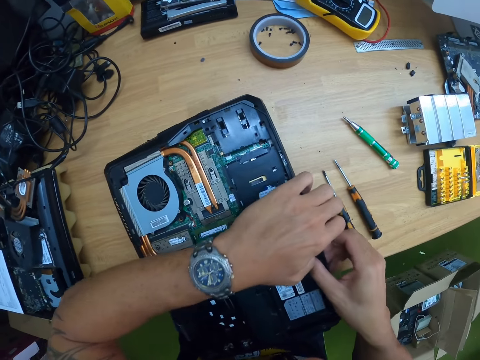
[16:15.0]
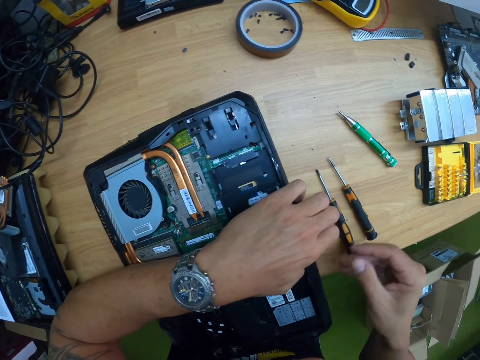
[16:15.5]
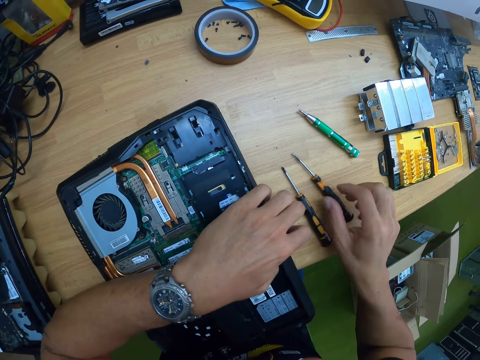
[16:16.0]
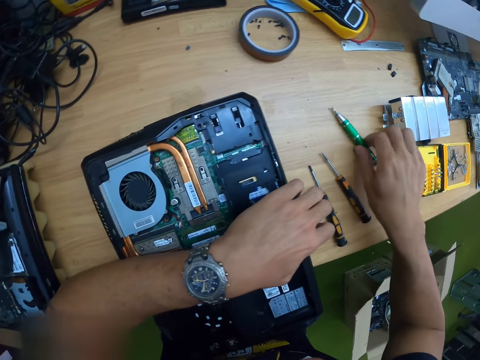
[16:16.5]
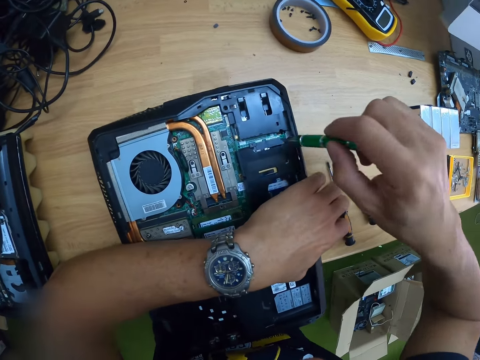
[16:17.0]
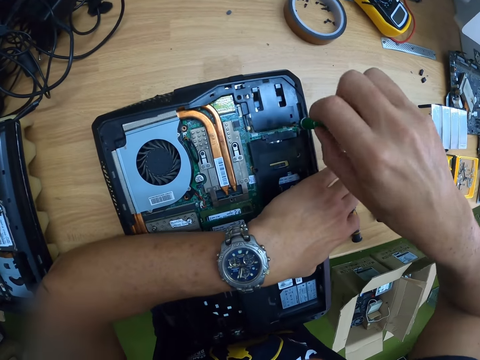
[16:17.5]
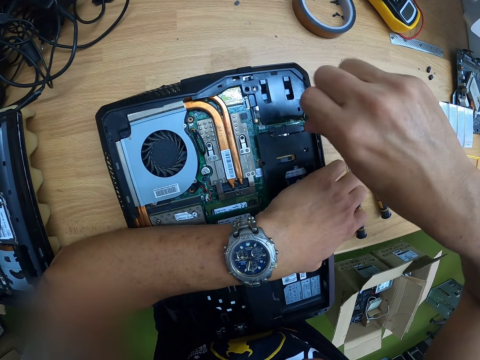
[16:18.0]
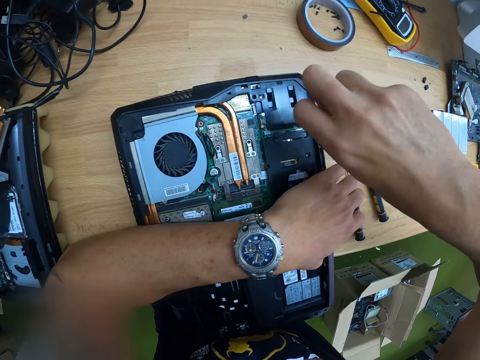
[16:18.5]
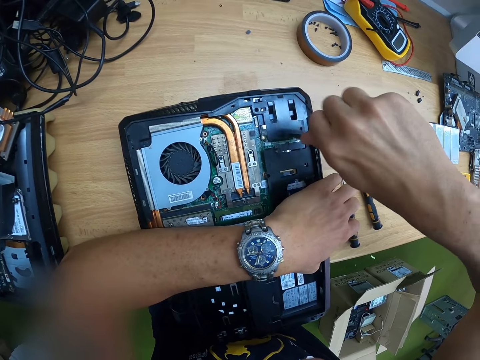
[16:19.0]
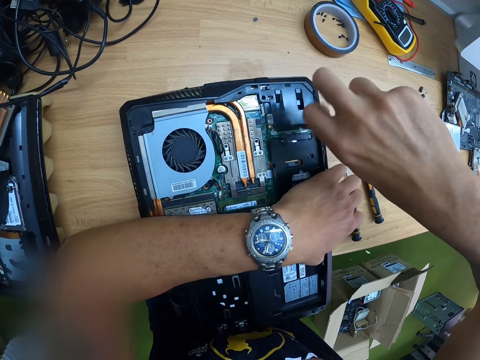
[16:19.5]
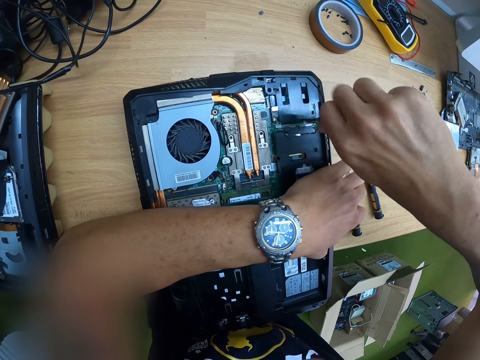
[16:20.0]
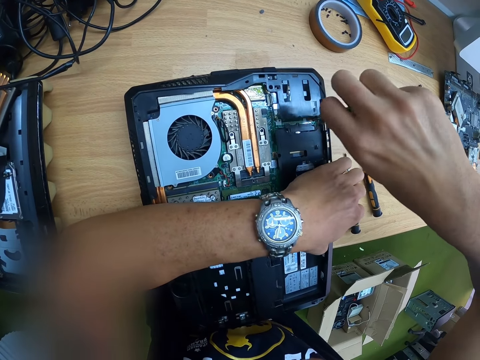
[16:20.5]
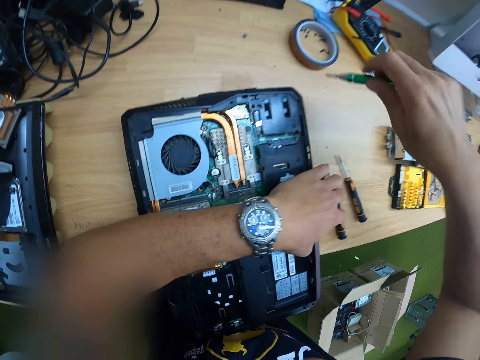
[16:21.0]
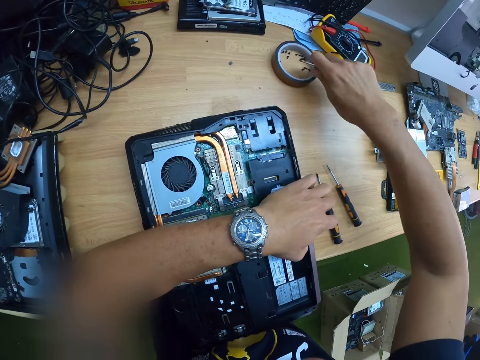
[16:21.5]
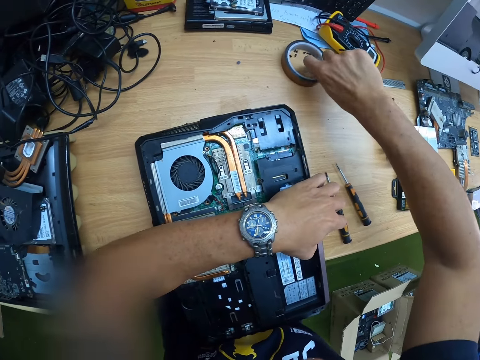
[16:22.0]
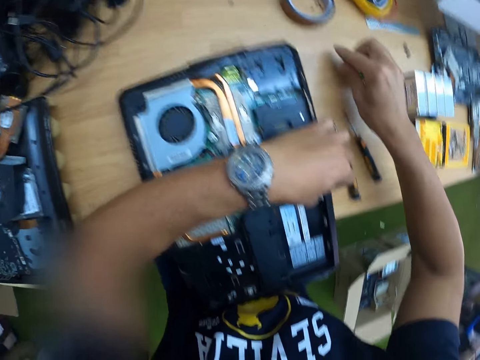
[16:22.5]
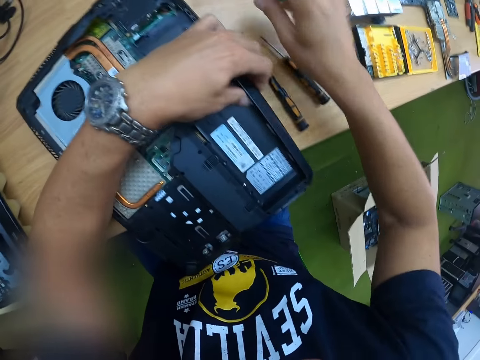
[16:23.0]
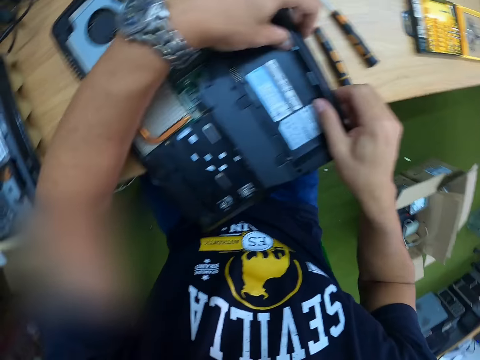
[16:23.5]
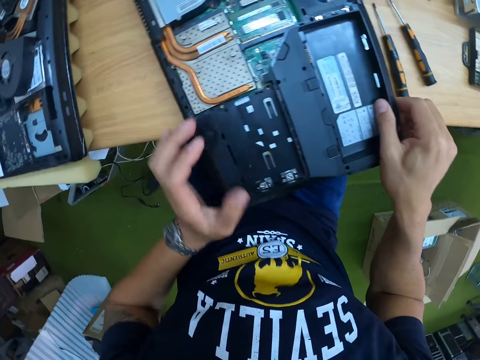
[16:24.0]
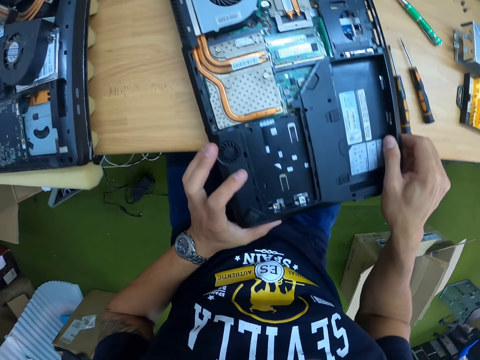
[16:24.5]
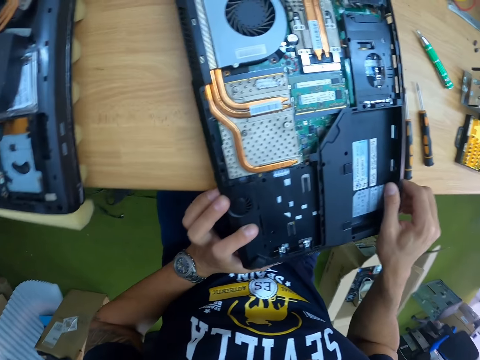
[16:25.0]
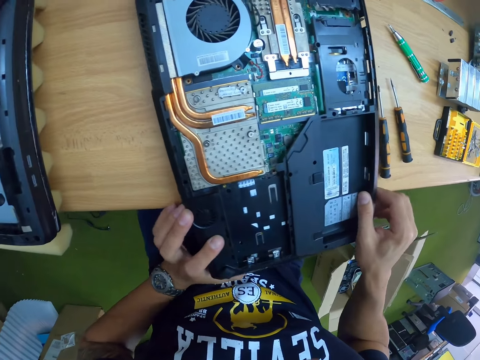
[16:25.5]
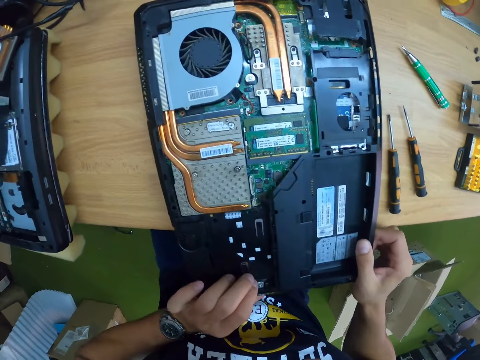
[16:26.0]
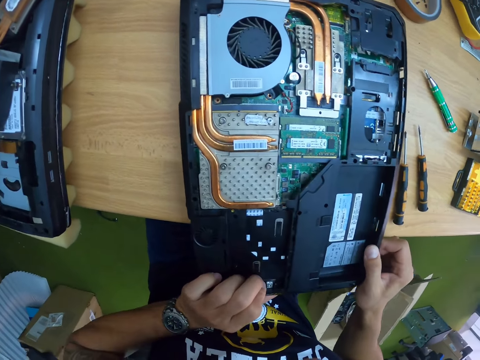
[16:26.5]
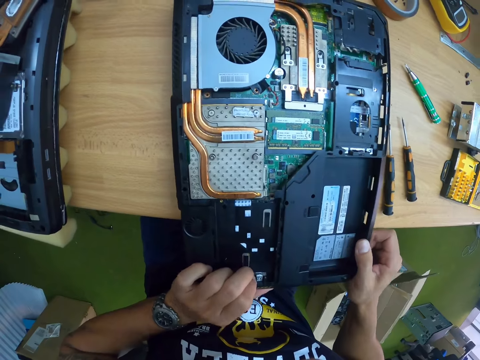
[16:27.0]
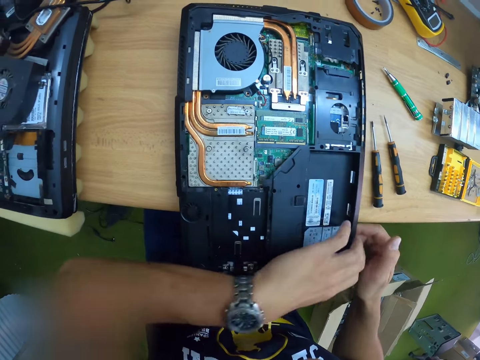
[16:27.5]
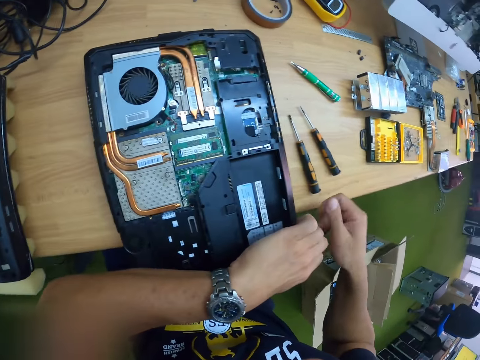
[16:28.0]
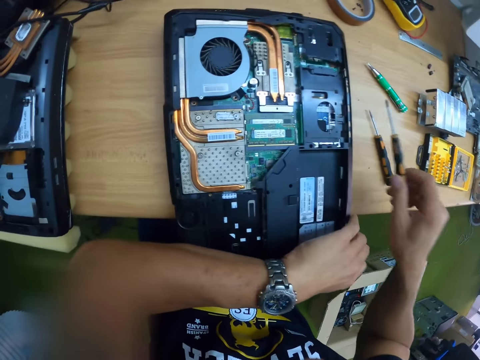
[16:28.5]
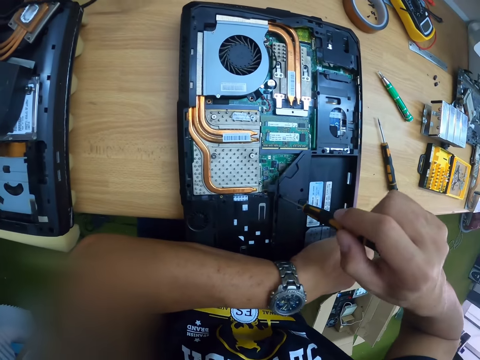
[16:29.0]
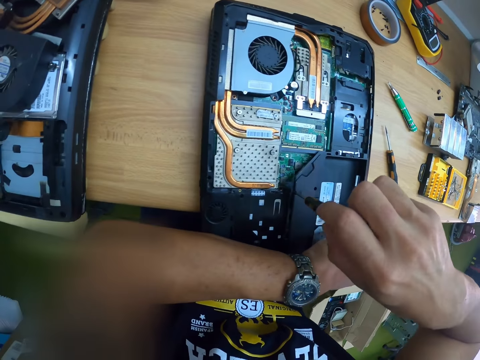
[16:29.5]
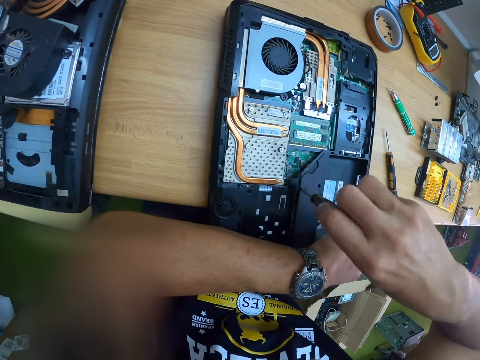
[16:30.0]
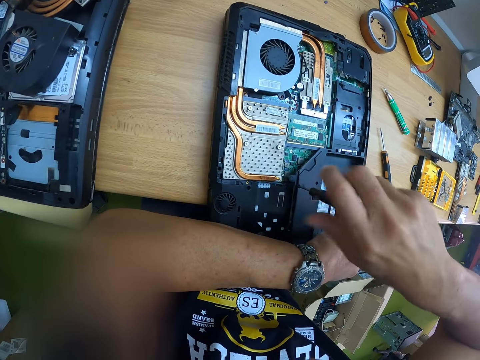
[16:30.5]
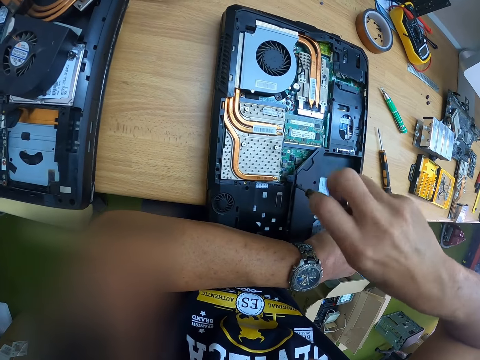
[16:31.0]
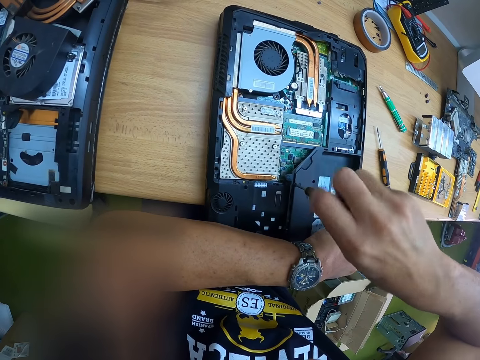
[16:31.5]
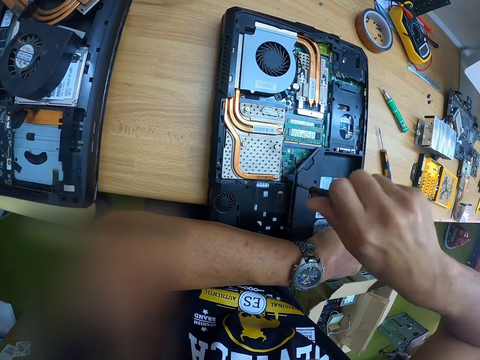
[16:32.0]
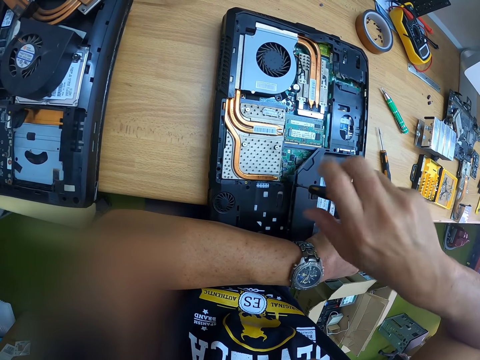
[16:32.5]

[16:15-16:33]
The camera wearer touches the screwdriver. He picks the green screwdriver from the table with his right hand. He unscrews a screw from the bottom casing of the laptop computer with the green screwdriver in his right hand. He puts the screw on the tip of the screwdriver in his right hand in a masking tape ring on the table. He places the green screwdriver in his right hand in the masking tape ring on the table. He holds the laptop with both hands. He checks the laptop. He picks a black screwdriver from the table with his right hand. He unscrews a screw from the bottom casing with the black screwdriver in his right hand.

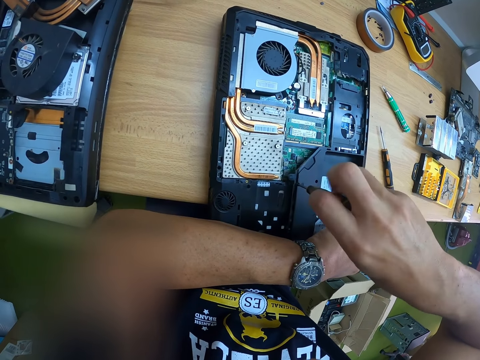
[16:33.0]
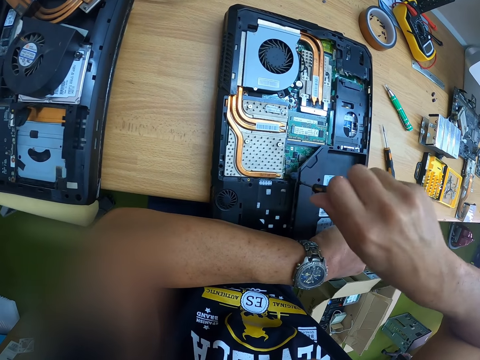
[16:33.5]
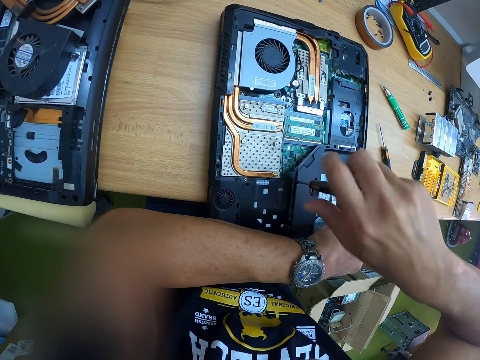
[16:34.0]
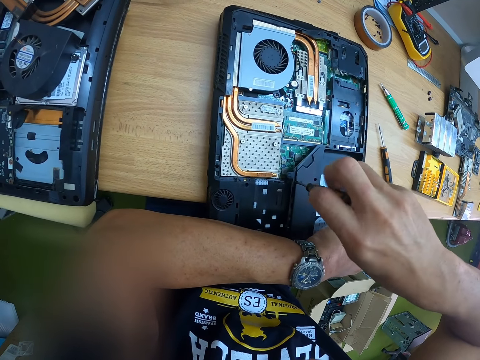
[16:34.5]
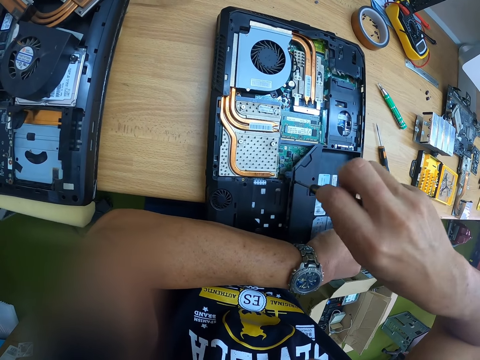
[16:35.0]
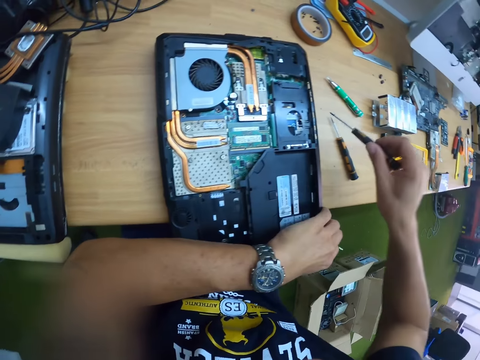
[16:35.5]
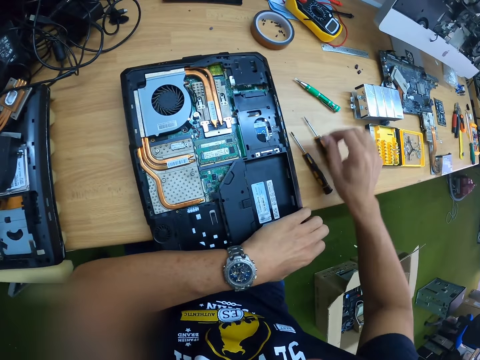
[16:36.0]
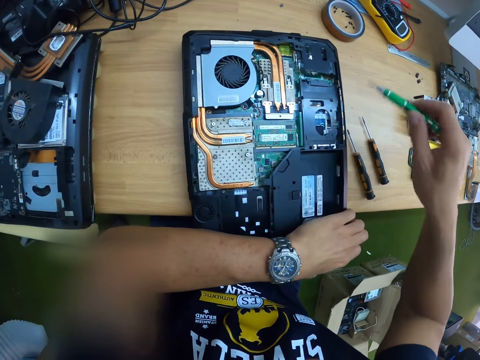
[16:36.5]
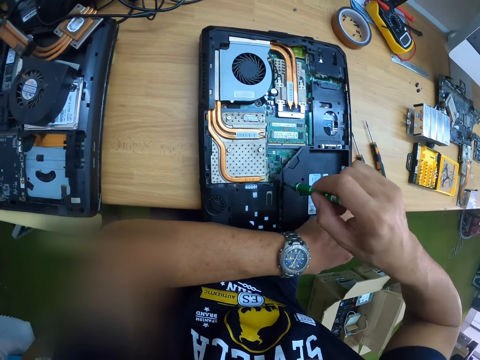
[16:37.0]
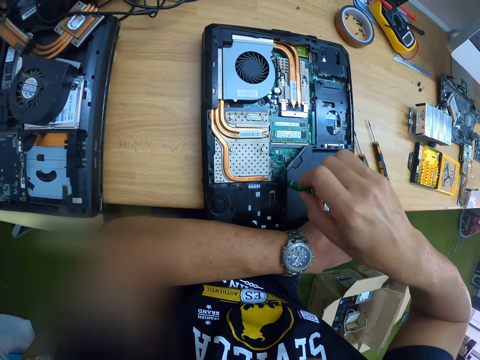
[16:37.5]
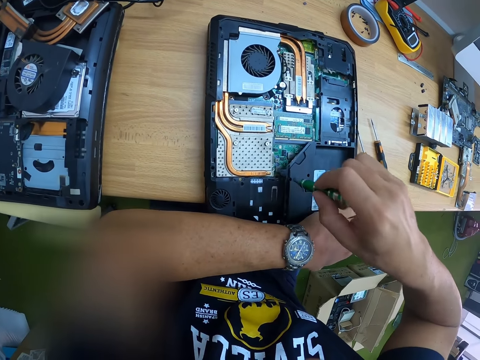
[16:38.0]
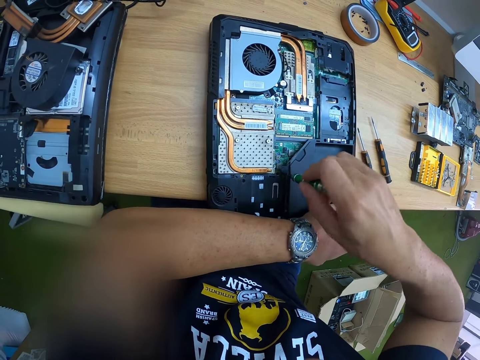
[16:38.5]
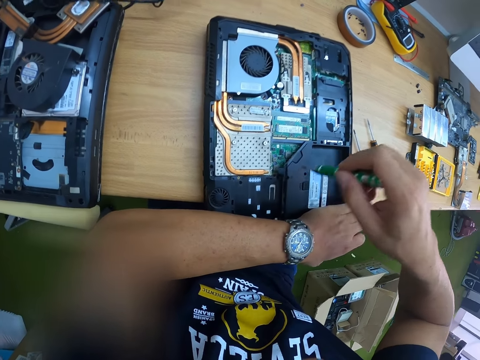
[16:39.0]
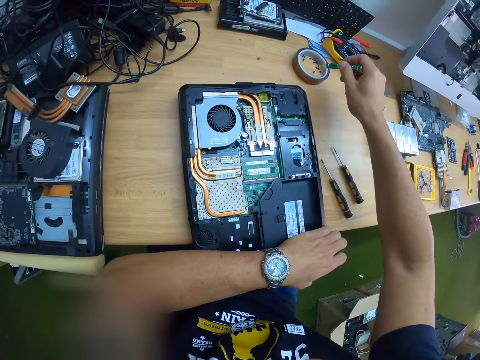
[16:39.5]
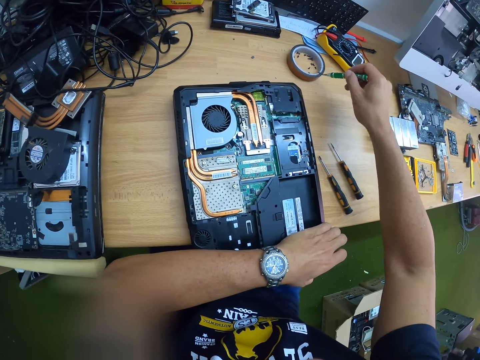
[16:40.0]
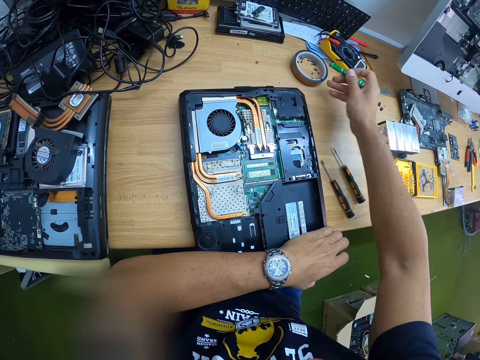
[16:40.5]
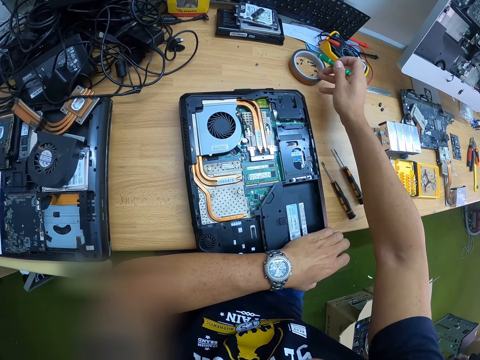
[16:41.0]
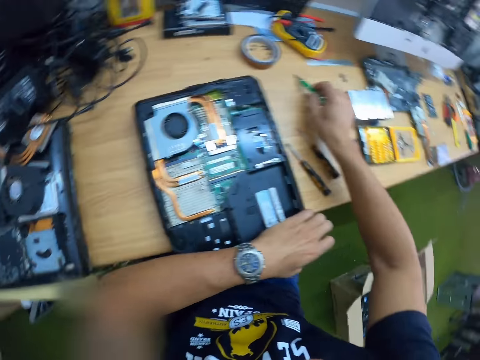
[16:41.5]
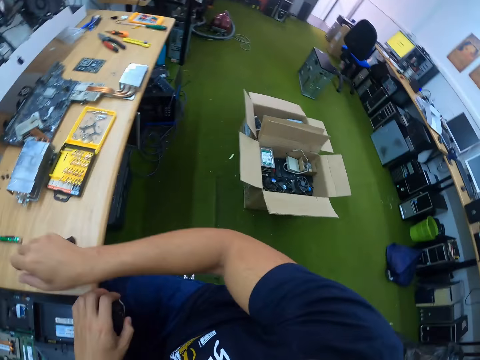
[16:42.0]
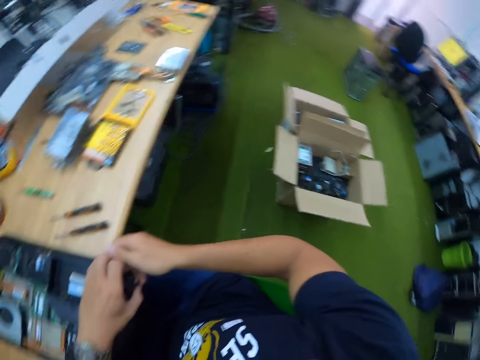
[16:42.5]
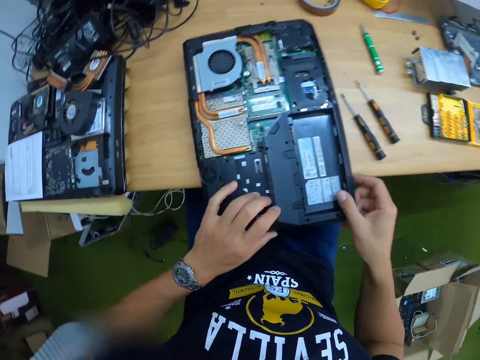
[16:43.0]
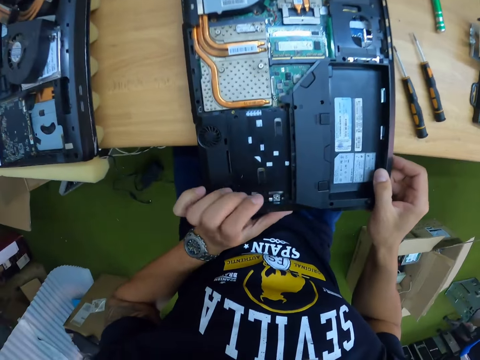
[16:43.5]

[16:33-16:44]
The camera wearer places the black screwdriver in his right hand on the table. He picks the green screwdriver from the table with his right hand. He picks a screw from the bottom casing with the green screwdriver in his right hand. He puts the screw on the tip of the screwdriver in his right hand in the masking tape ring on the table. He moves the tape on the table. He places the green screwdriver in his right hand in the masking tape ring on the table. He looks around. He checks the laptop.
